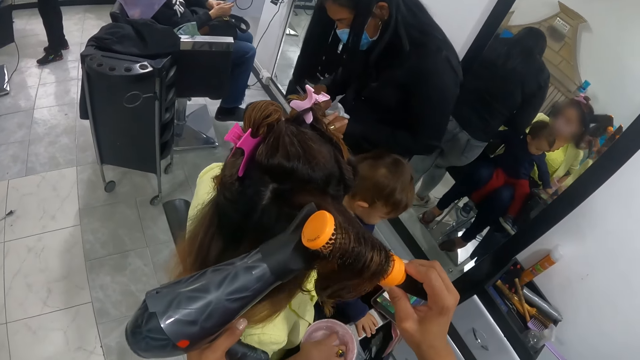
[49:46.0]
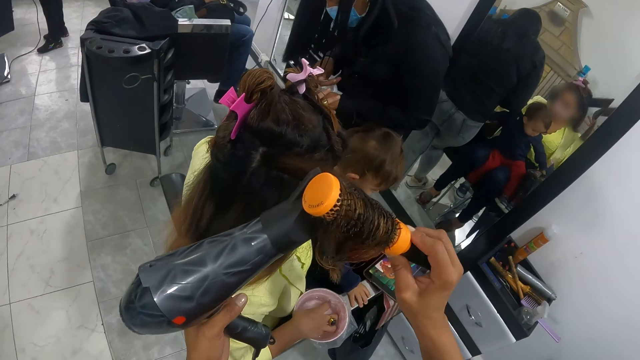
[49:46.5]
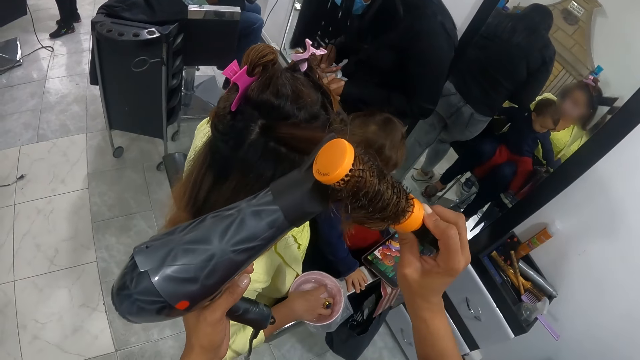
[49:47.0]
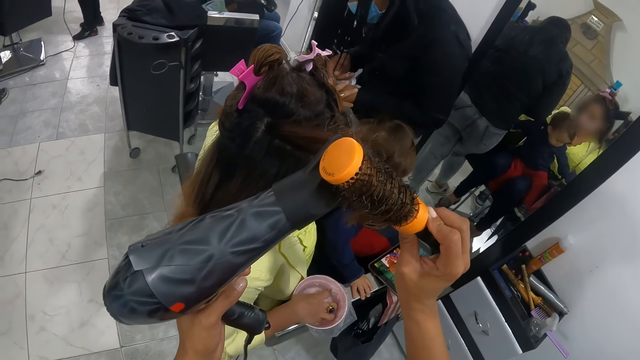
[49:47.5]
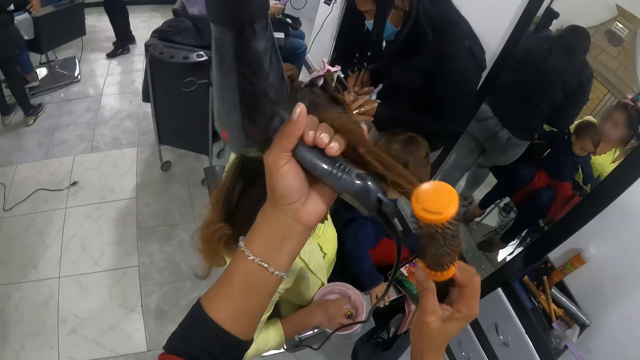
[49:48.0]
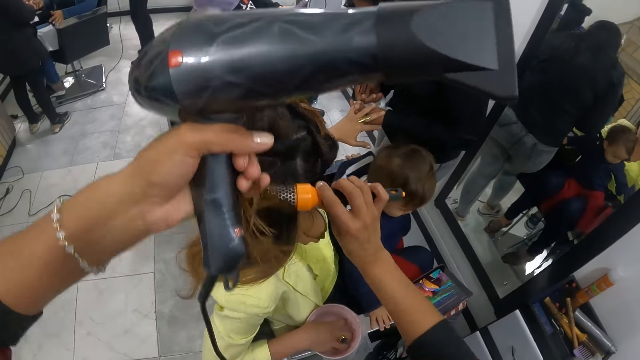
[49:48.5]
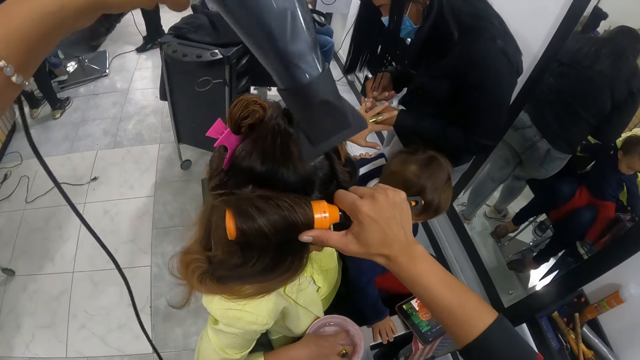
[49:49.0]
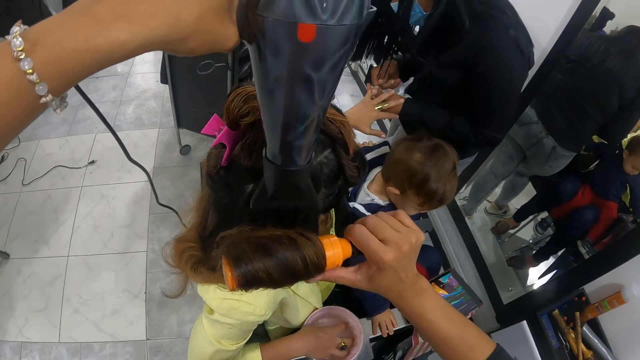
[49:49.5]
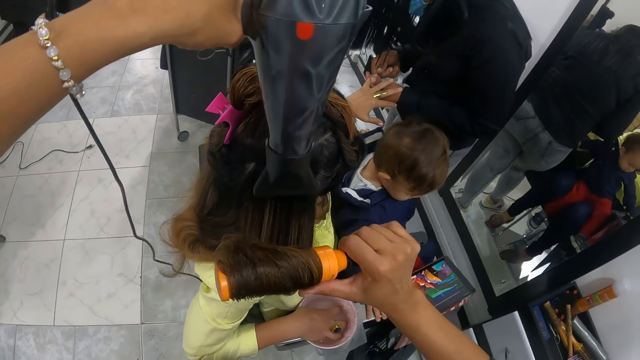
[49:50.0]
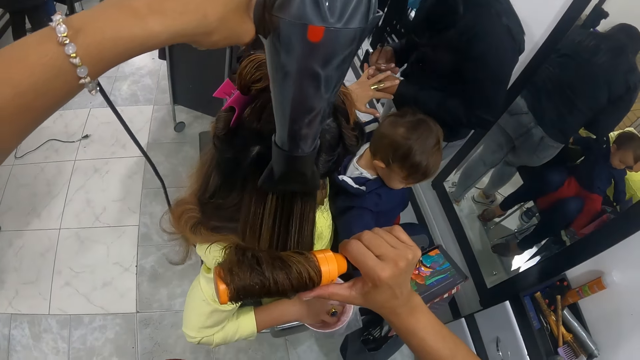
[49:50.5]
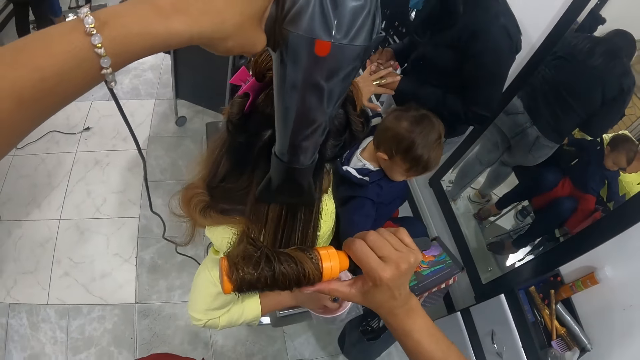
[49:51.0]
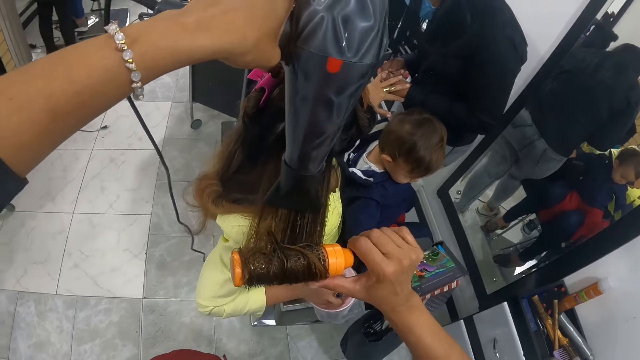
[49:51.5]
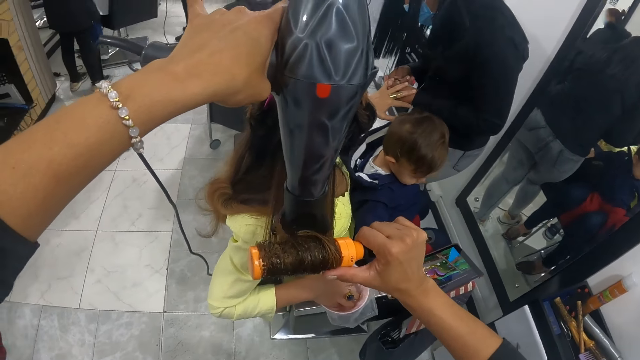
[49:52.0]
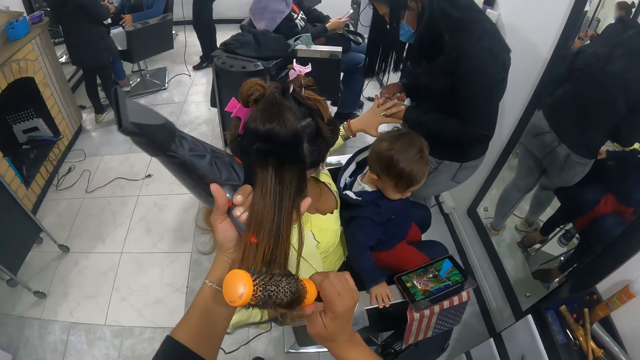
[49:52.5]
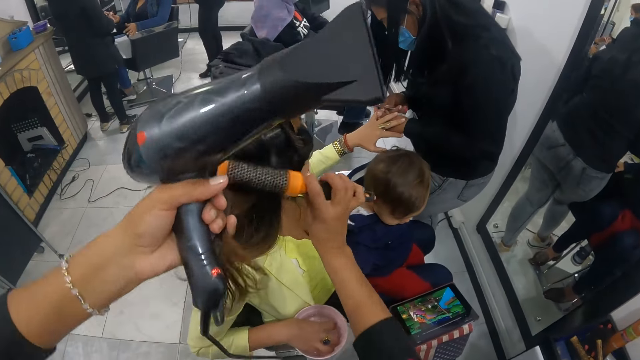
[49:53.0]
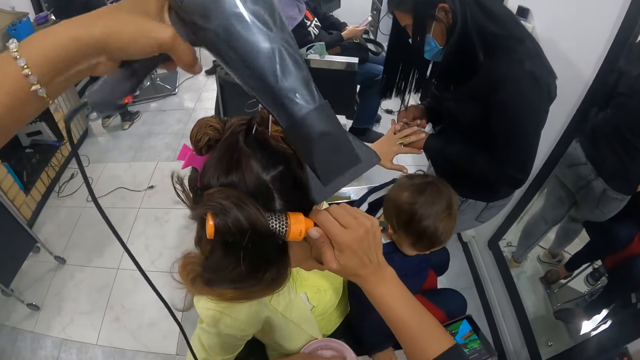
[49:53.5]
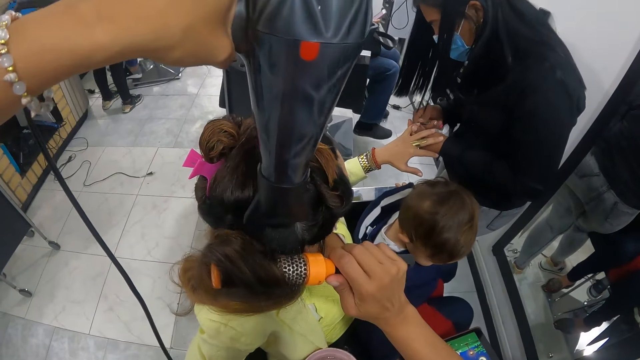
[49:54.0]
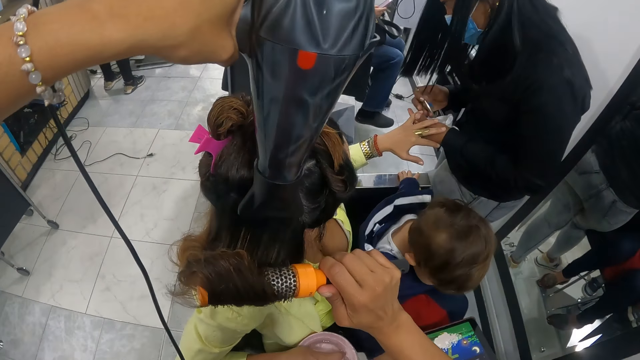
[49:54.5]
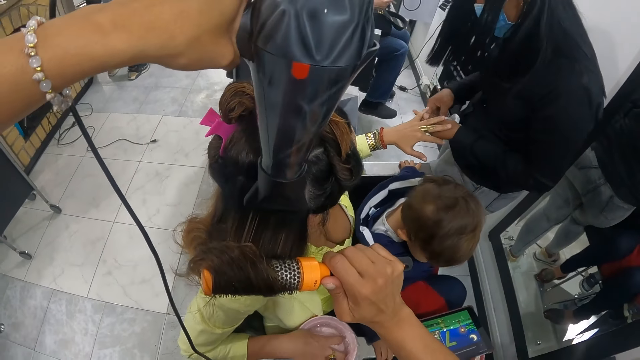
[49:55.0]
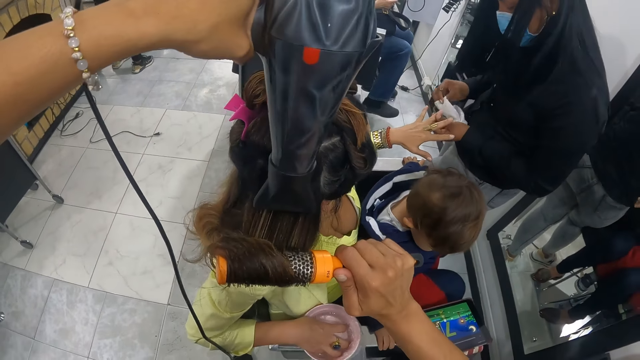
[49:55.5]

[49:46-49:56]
The camera wearer holds a woman's hair with her left pinky finger. She puts the hair on the blow brush with her left hand. She dries the woman's hair with the blow dryer in her left hand. She holds the woman's hair with her left pinky finger. She puts the hair on the blow brush with her left hand. She dries the woman's hair with the blow dryer in her left hand.

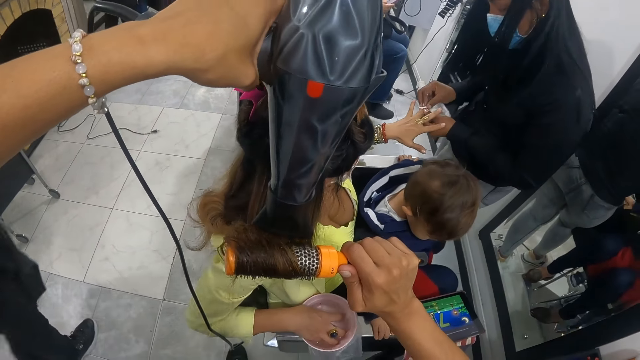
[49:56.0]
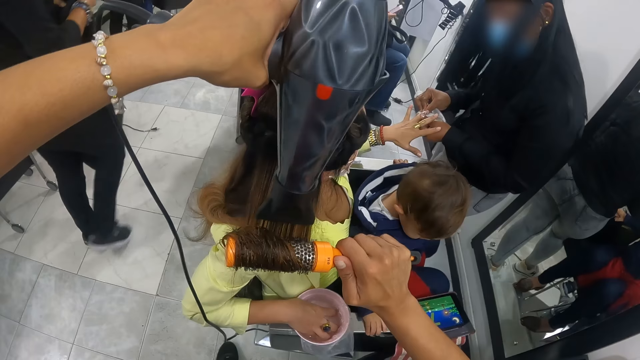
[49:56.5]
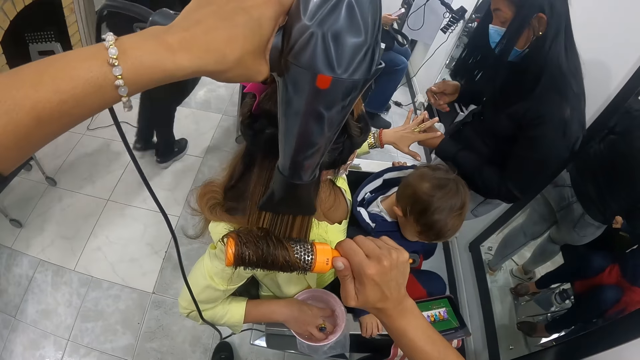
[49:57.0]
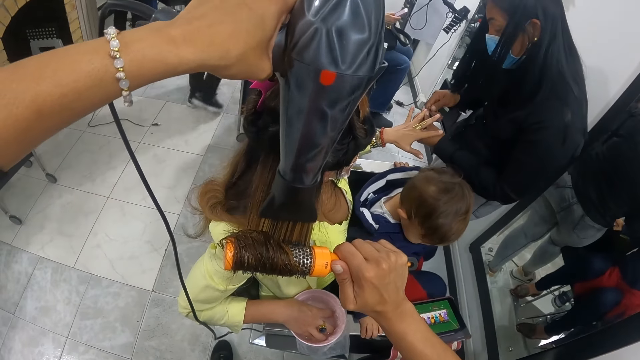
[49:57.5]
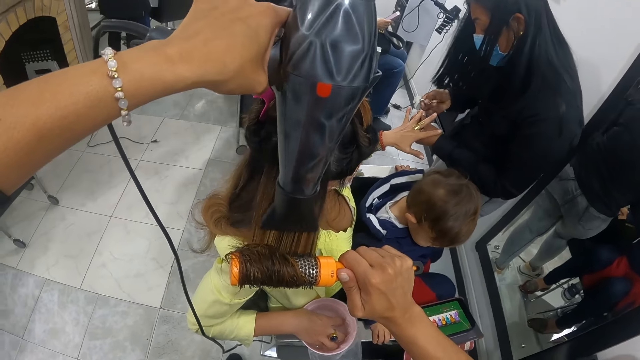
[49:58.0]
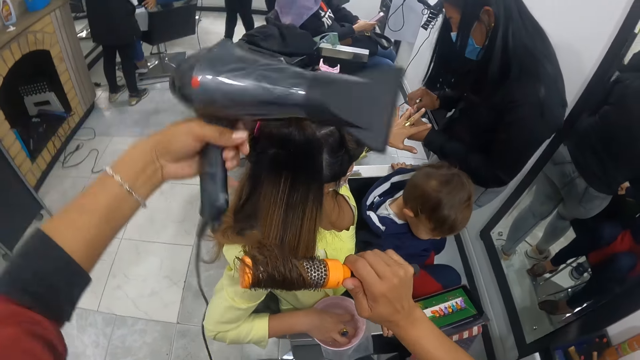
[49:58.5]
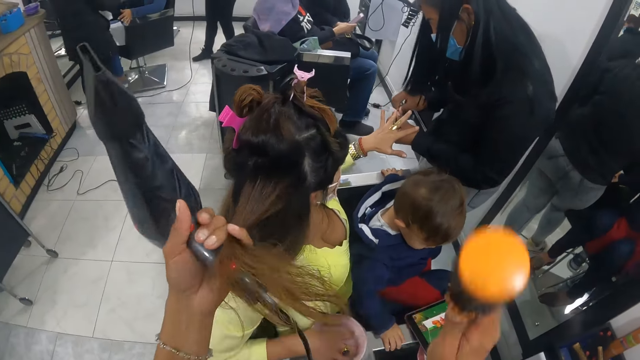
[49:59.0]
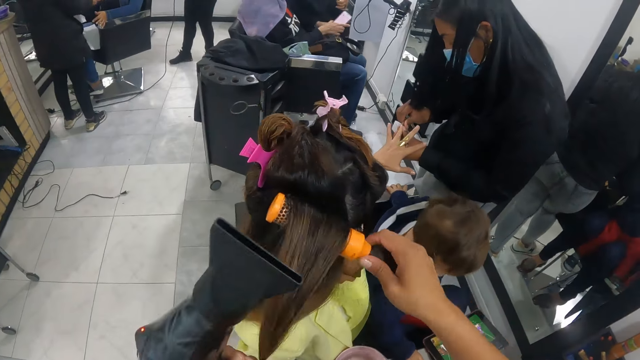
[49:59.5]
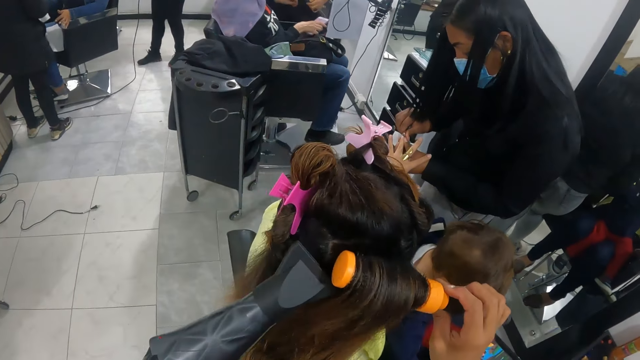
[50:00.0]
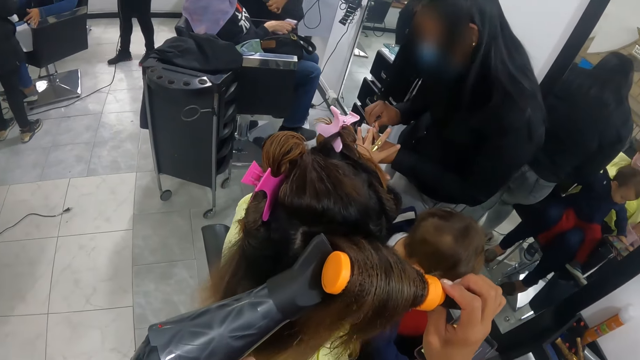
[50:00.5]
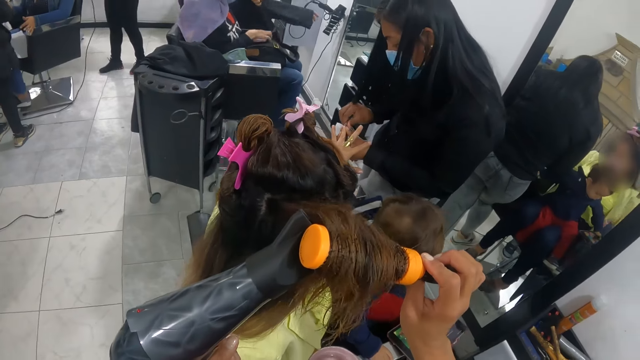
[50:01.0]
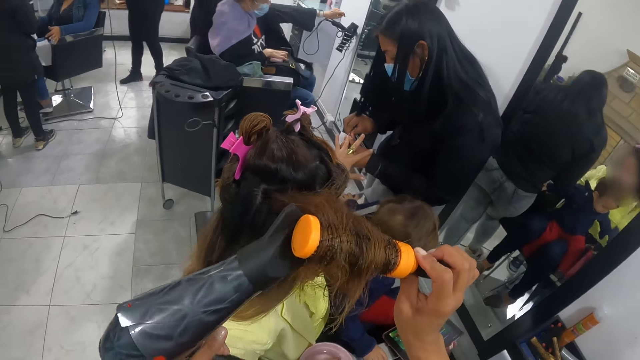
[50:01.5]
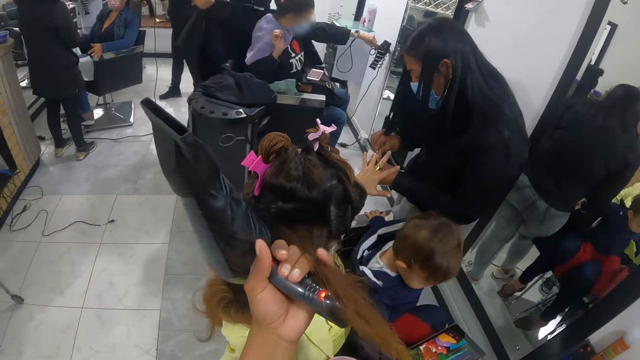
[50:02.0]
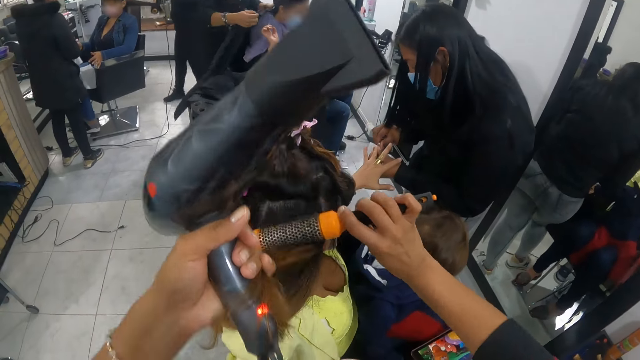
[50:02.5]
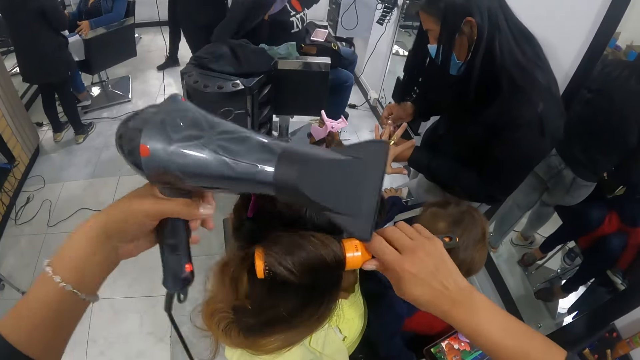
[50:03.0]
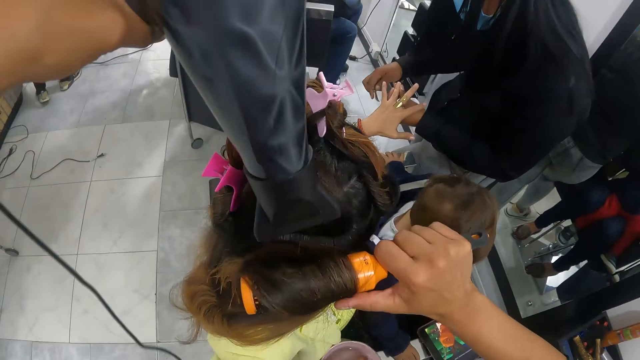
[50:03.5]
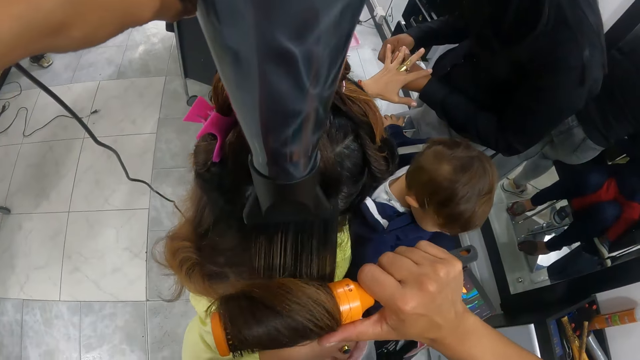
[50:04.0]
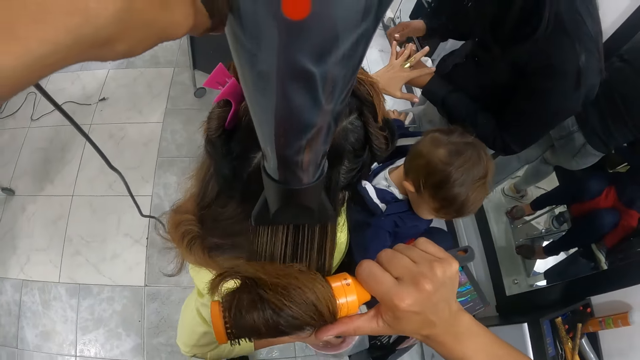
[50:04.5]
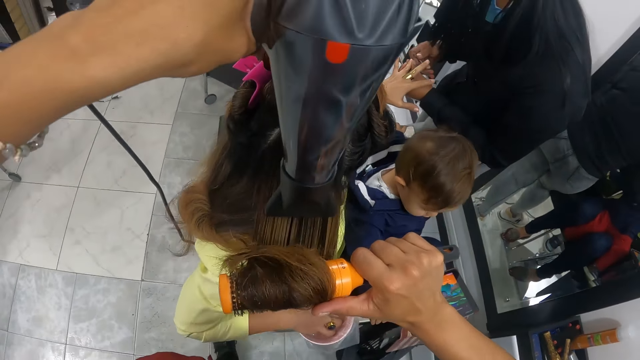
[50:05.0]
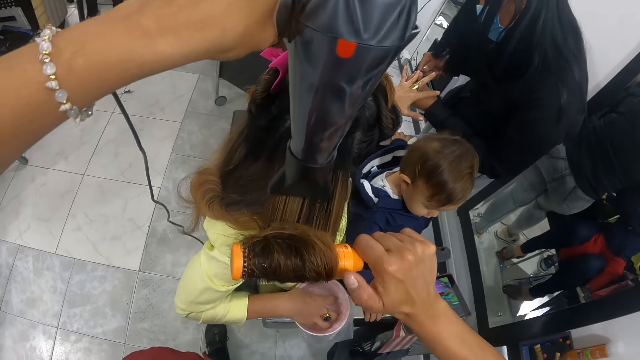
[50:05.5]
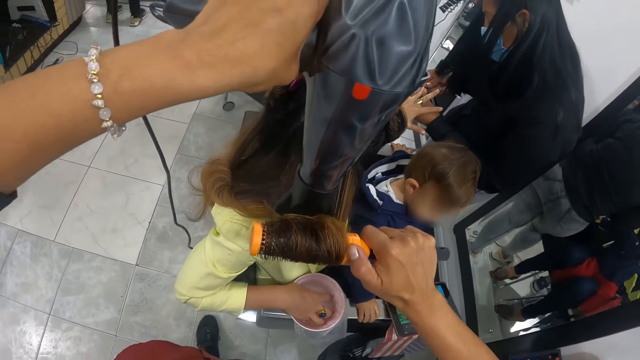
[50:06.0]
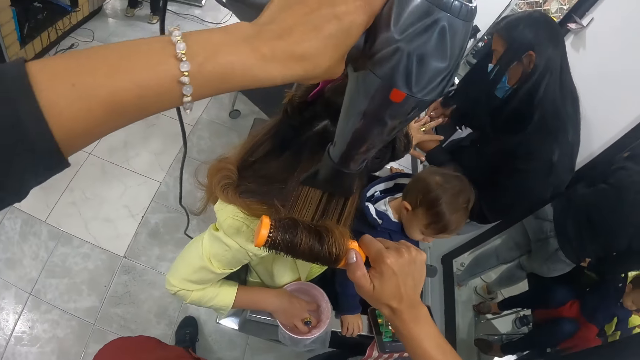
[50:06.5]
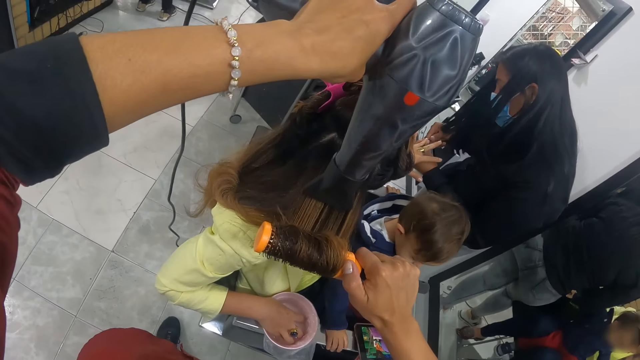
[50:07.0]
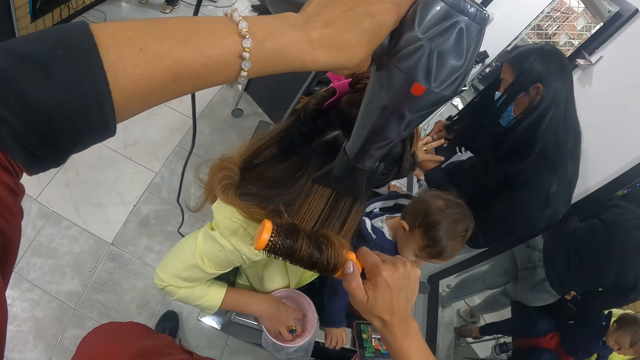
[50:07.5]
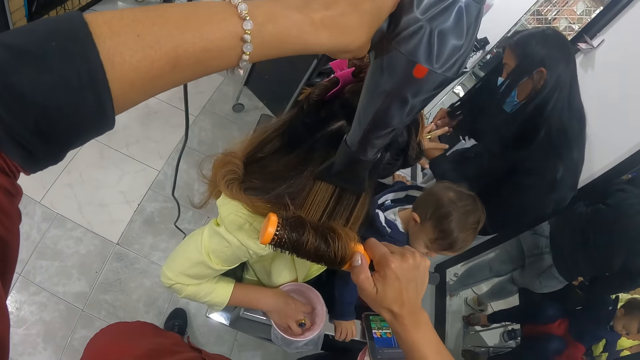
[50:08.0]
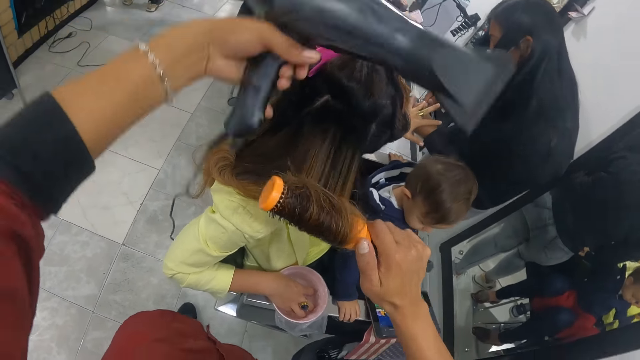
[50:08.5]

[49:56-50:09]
A person passes behind another person. The camera wearer straightens a woman's hair. Another person makes the woman's nails. Another person scrolls the phone. Another person watches the cartoon on the tablet. The camera wearer holds the woman's hair with her left pinky finger. She puts the hair on the blow brush with her left hand. She dries the woman's hair with the blow dryer in her left hand. She holds the woman's hair with her left pinky finger. The first person puts a towel on the back of the person scrolling the phone. The camera wearer puts the hair on the blow brush with her left hand. She dries the woman's hair with the blow dryer in her left hand. She straightens the woman's hair. The person watches the cartoon on the tablet. The person makes the woman's nails.
